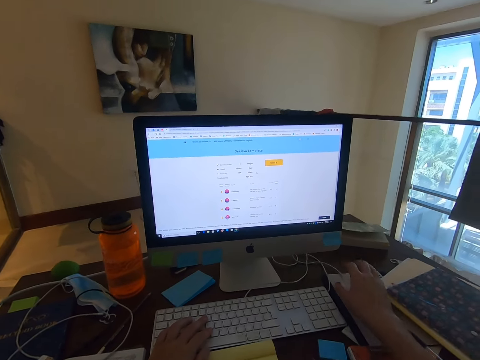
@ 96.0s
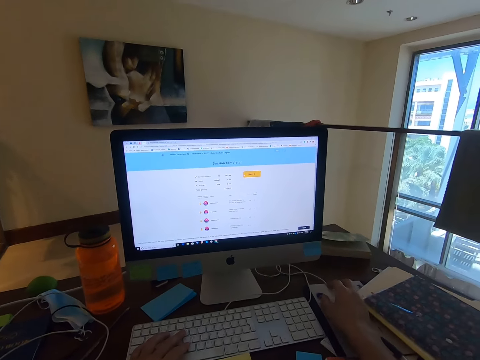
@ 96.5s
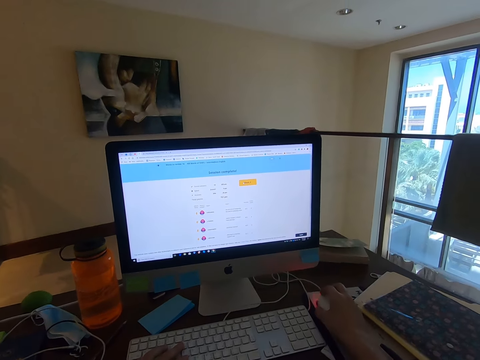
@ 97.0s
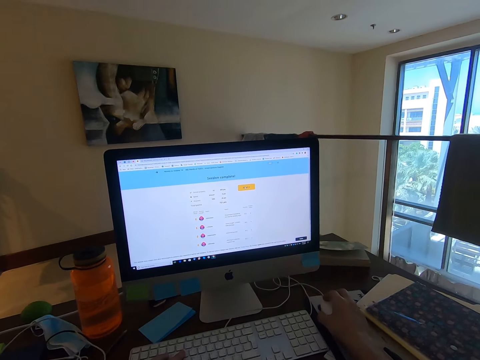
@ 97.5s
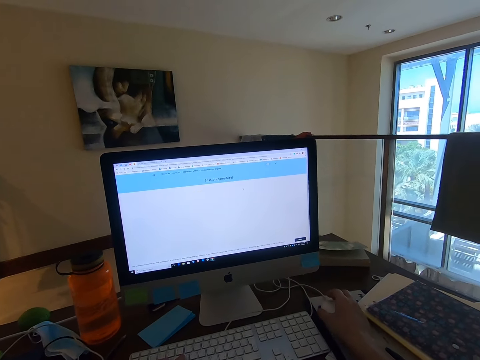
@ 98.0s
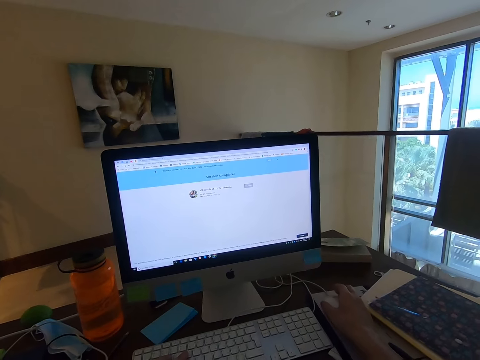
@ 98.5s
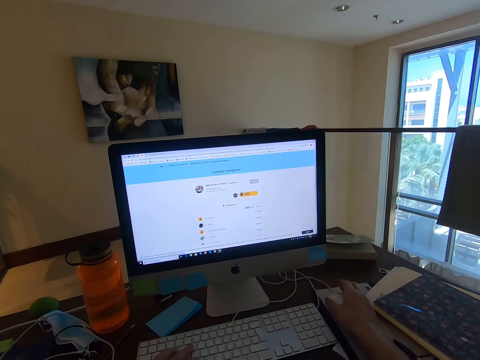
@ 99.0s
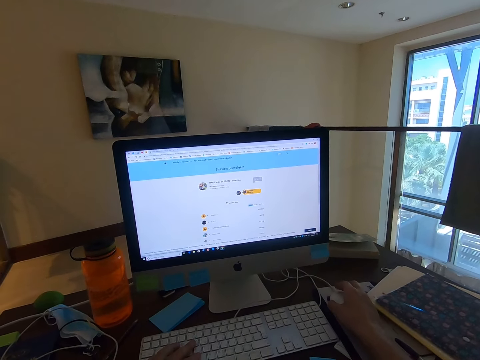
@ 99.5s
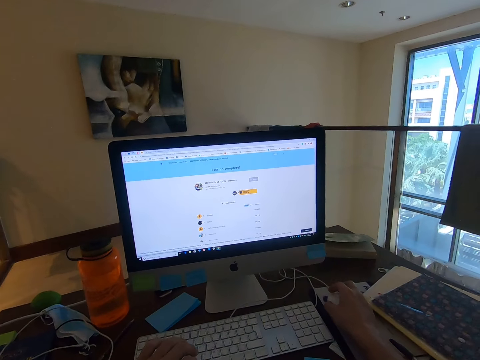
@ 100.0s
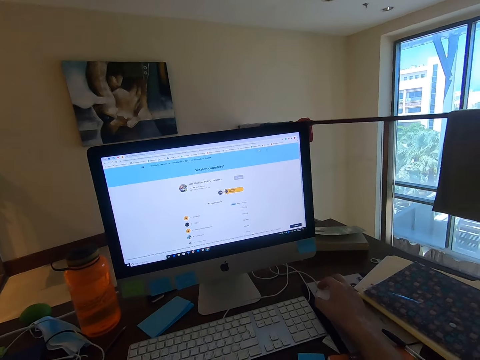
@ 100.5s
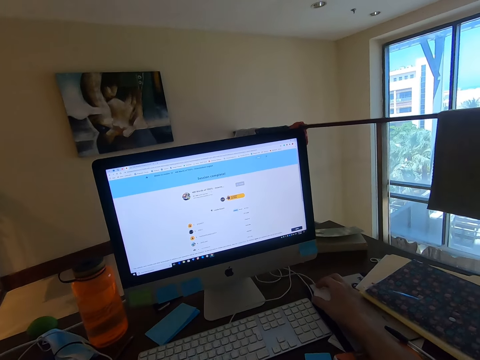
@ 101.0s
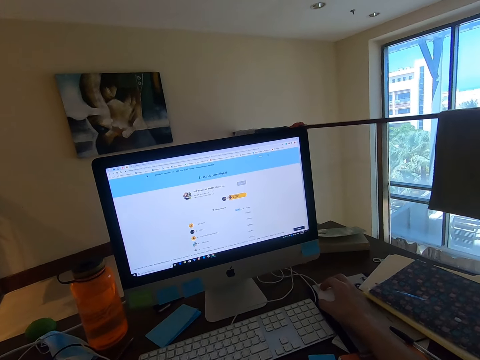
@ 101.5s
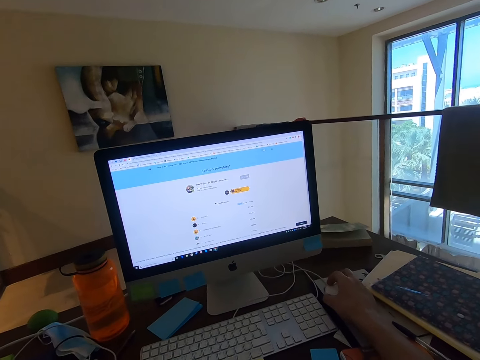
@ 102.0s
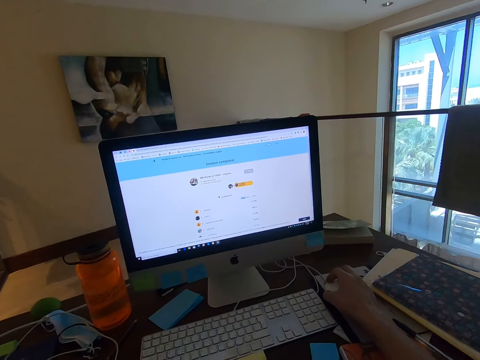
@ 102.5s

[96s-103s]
The camera wearer uses the mouse.

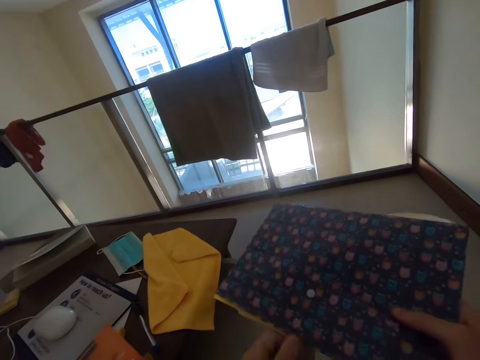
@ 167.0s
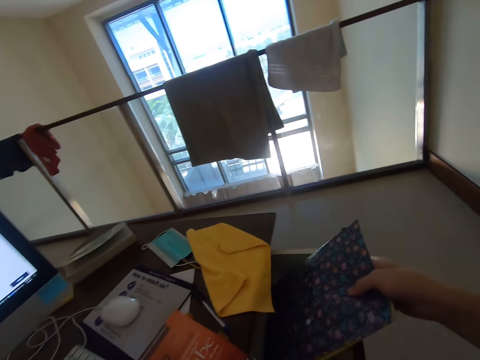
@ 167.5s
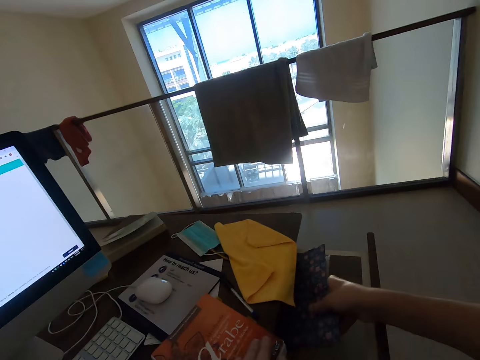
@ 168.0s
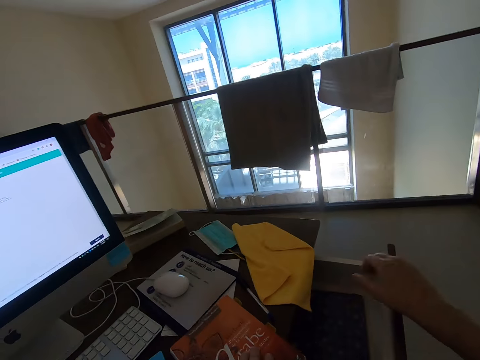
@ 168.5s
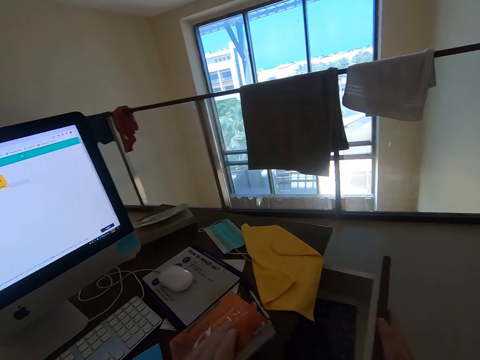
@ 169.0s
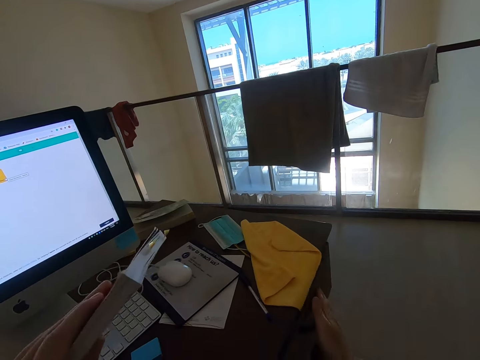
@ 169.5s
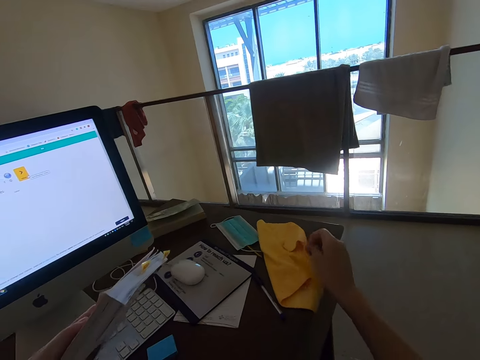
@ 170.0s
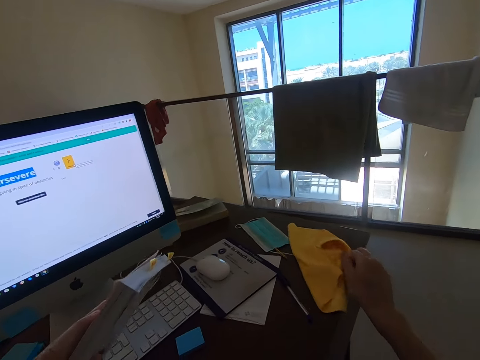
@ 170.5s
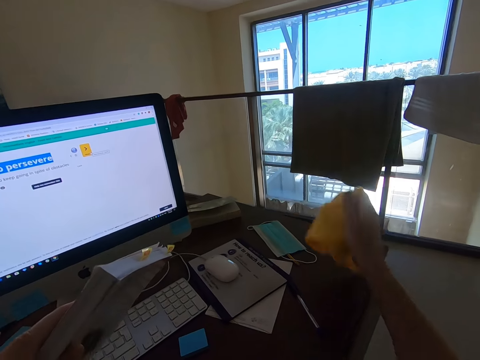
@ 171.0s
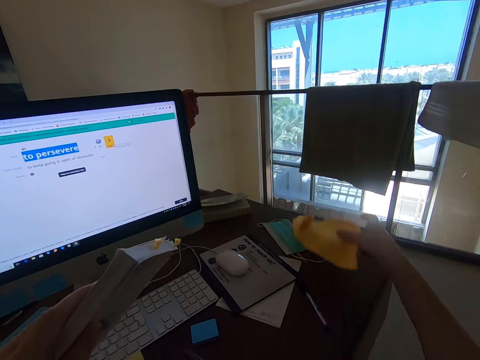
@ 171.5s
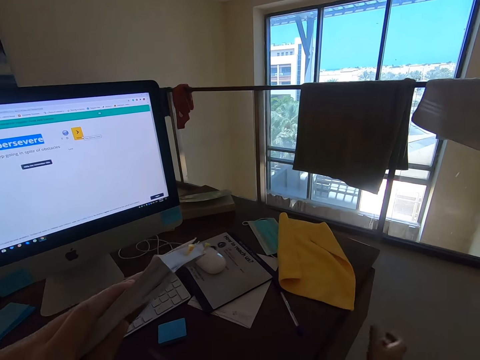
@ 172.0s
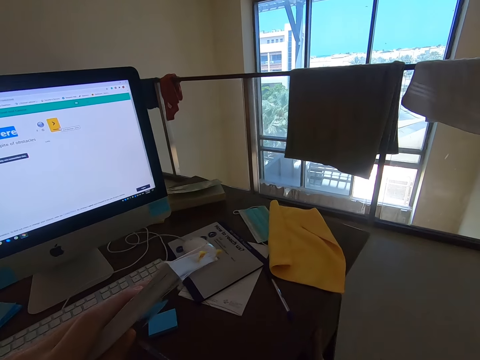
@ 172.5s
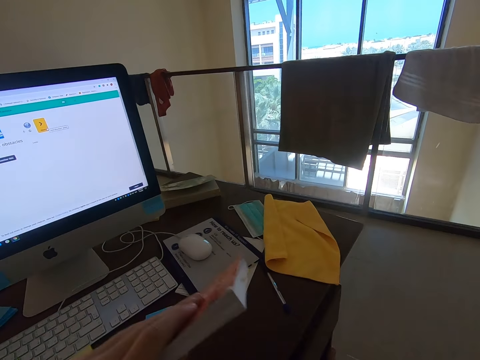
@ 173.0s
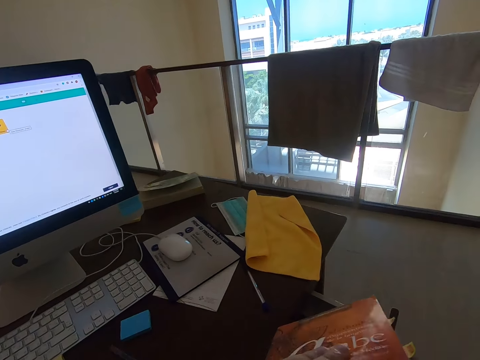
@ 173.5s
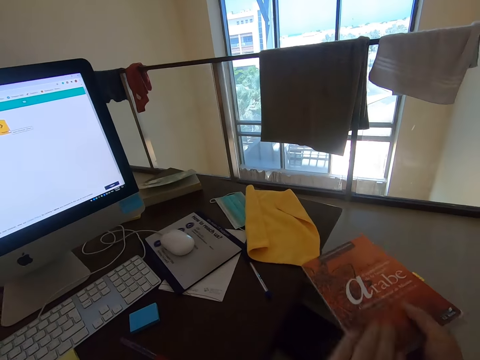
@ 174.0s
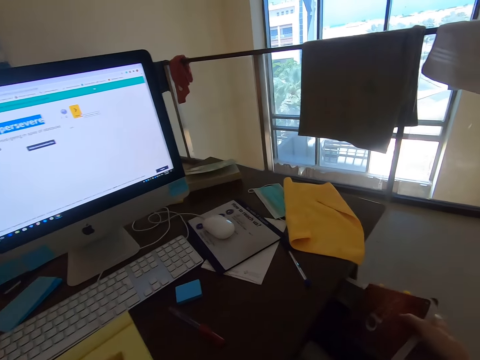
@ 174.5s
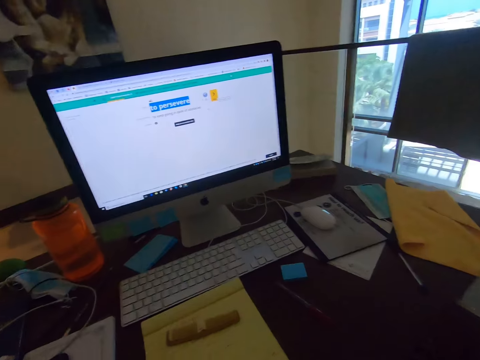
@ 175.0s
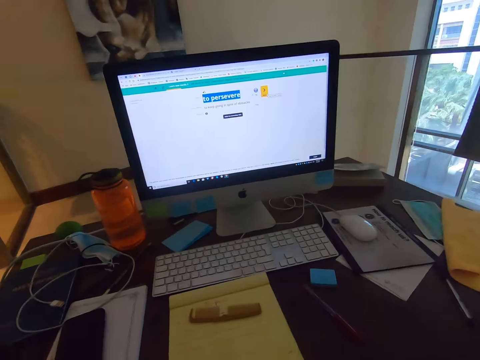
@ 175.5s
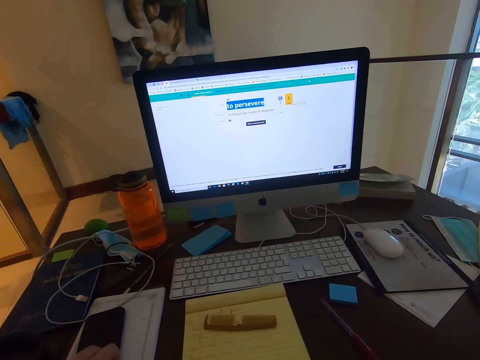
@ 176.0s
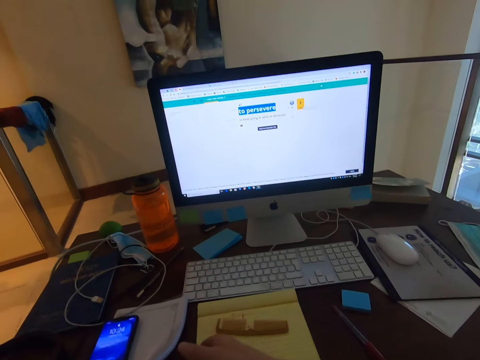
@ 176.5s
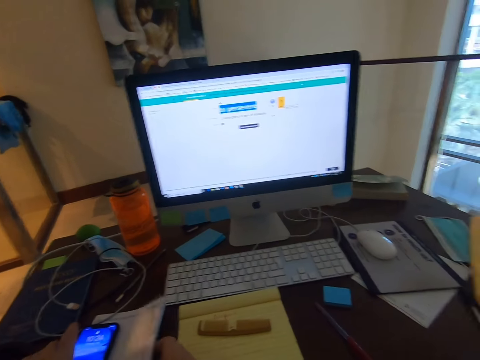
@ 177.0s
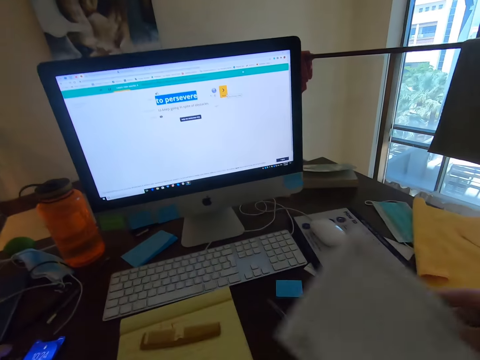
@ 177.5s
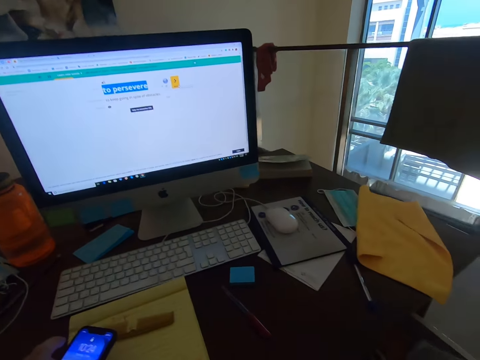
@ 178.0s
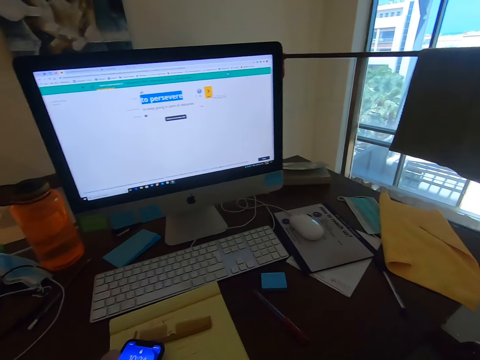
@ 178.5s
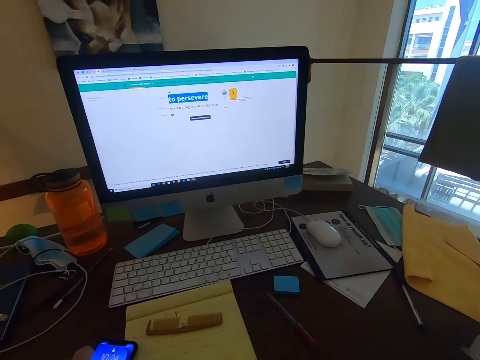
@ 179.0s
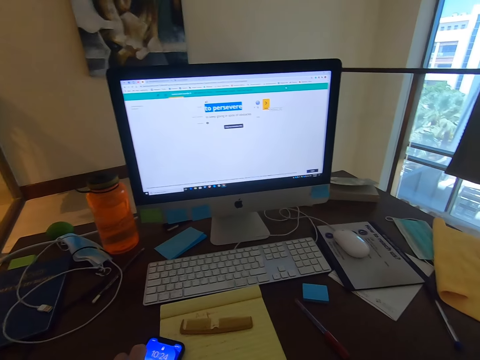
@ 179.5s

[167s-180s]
The camera wearer places the cases in the drawer. He picks up the book on the workstation and closes the drawer. He picks up the cloth. He places the cloth on the workstation. He closes the drawer. He opens the drawer. He places the book in his right hand. He places the book in the drawer. He pulls on the book. He holds the book with his right hand. He lifts the book. He pulls on the book. He stares at the monitor's screen.

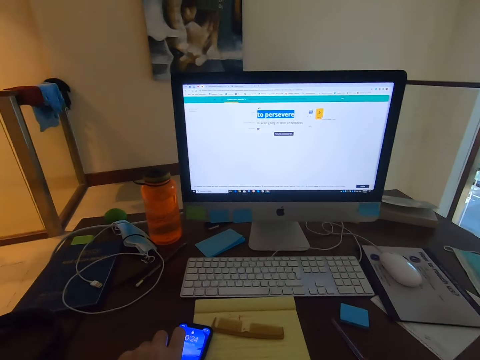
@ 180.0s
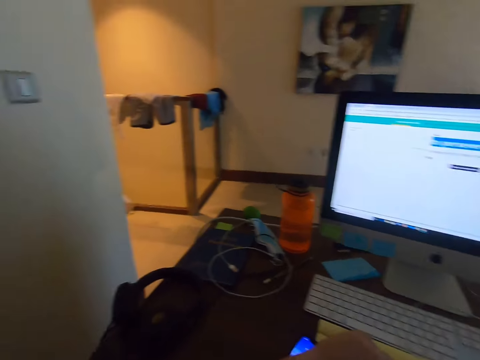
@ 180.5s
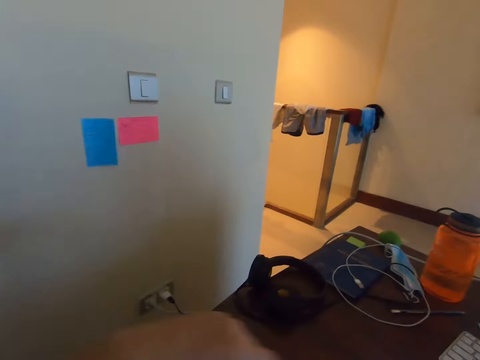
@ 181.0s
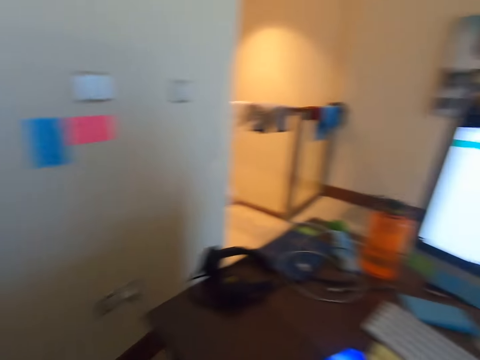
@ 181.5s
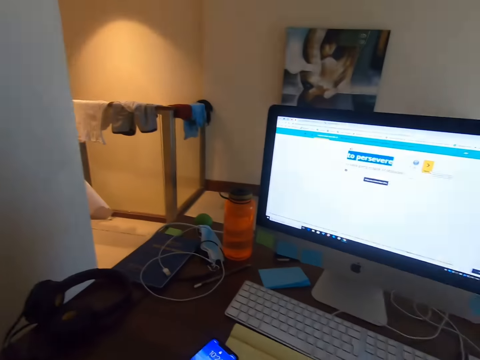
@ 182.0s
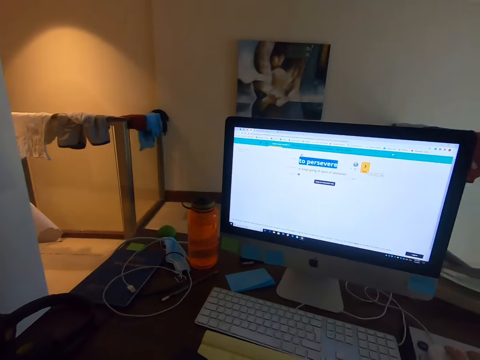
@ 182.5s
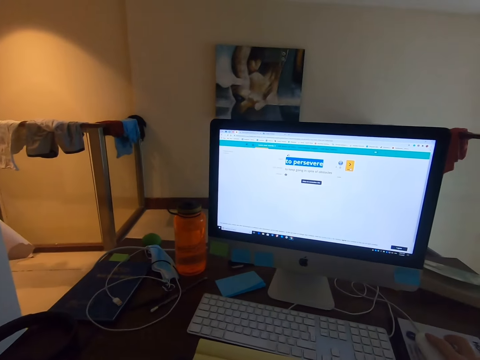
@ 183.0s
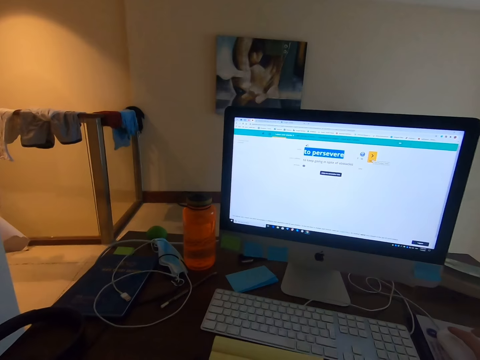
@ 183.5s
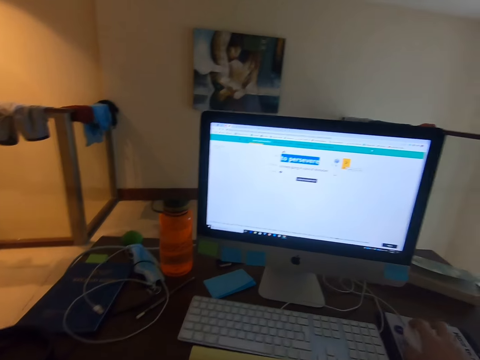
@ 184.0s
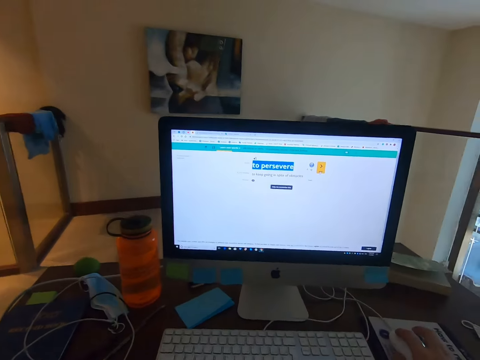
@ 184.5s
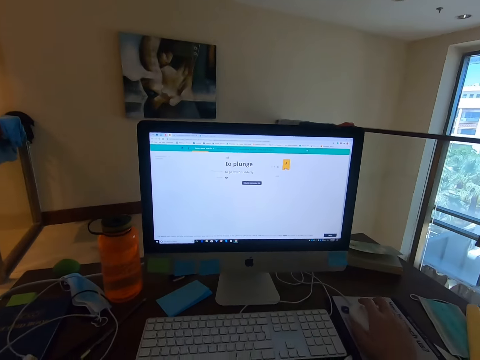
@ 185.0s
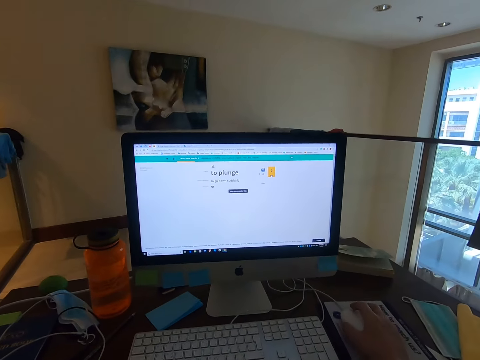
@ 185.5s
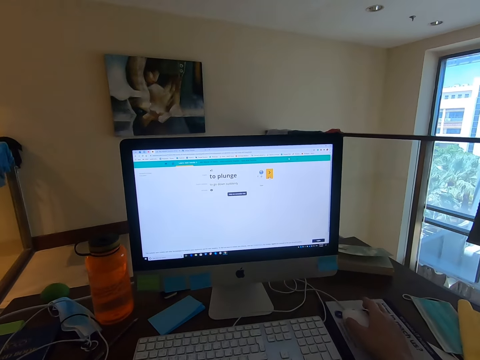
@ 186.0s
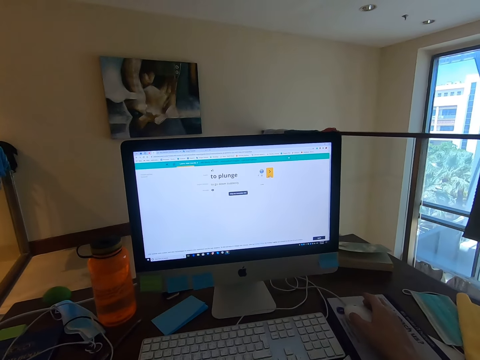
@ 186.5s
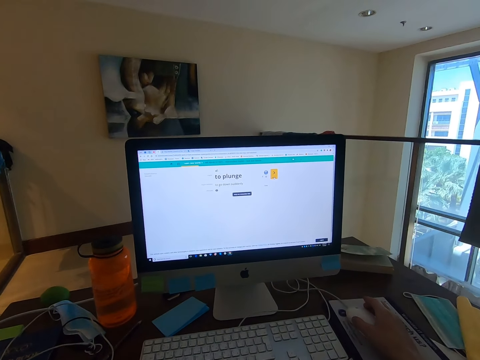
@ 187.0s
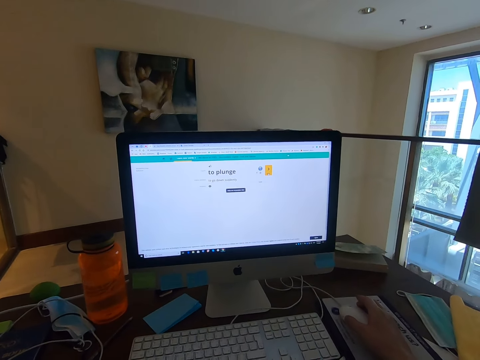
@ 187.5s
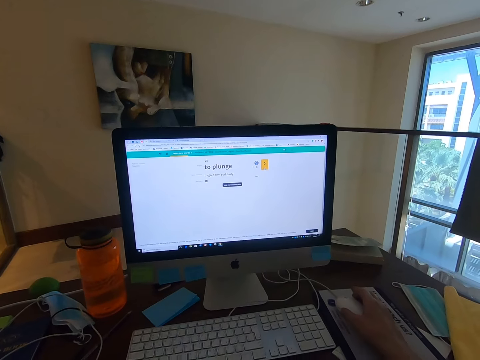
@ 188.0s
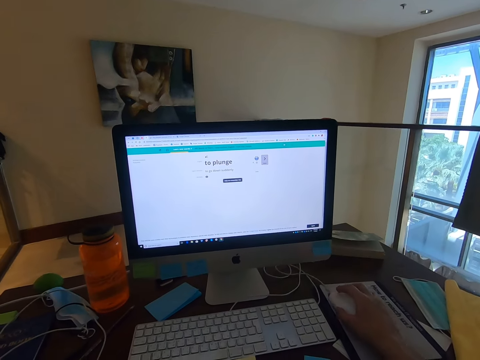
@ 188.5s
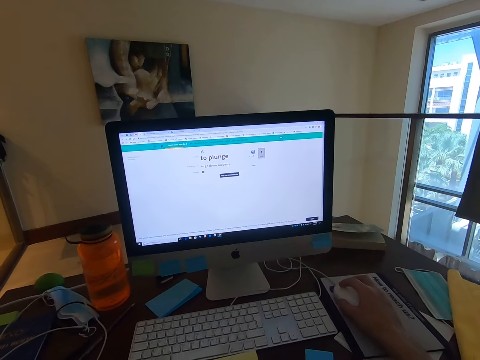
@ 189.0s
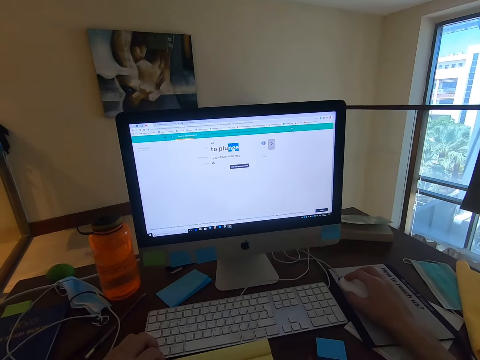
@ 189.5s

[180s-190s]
The camera wearer looks away from the computer. They stare at the monitor's screen. They operate the computer. They use the mouse.
